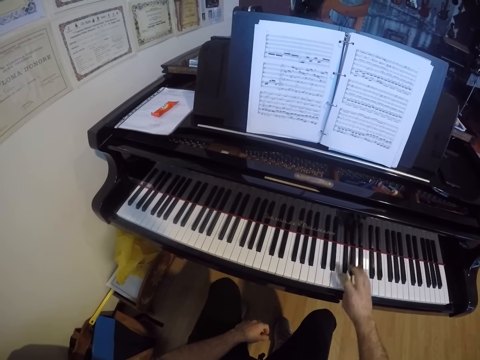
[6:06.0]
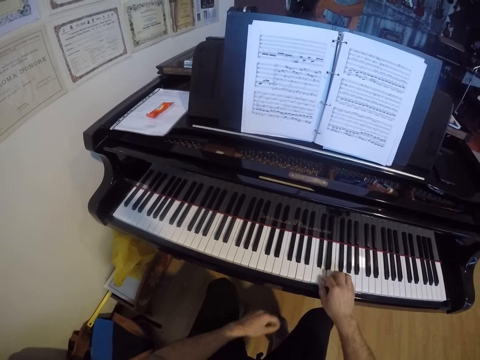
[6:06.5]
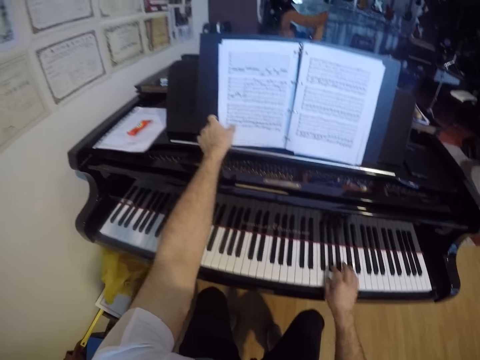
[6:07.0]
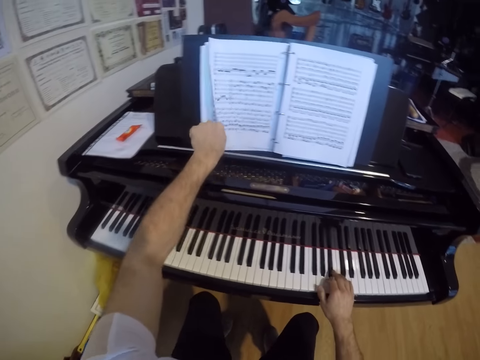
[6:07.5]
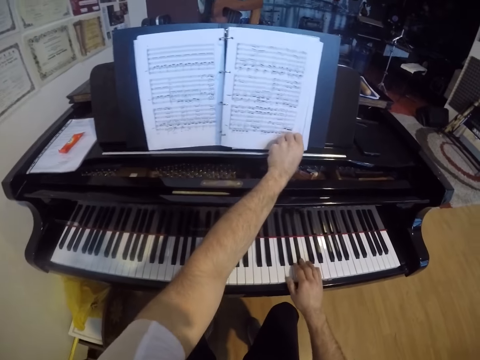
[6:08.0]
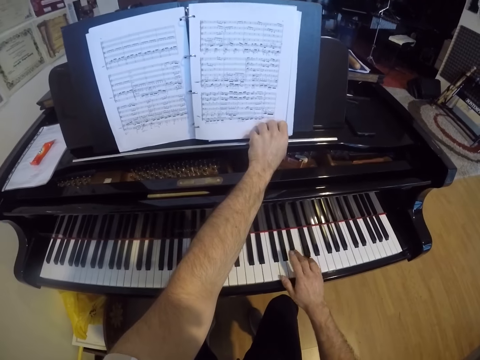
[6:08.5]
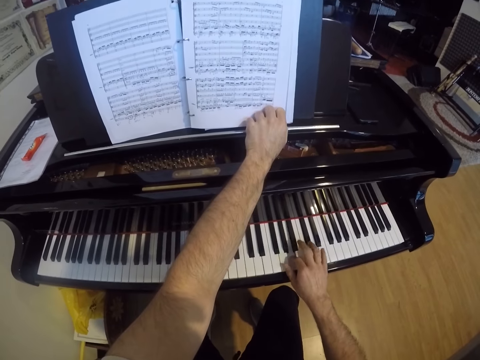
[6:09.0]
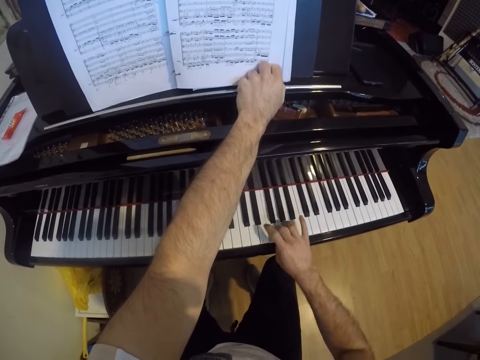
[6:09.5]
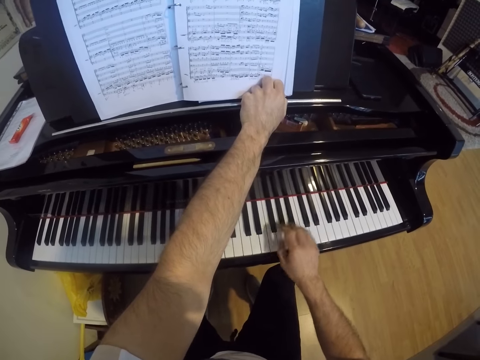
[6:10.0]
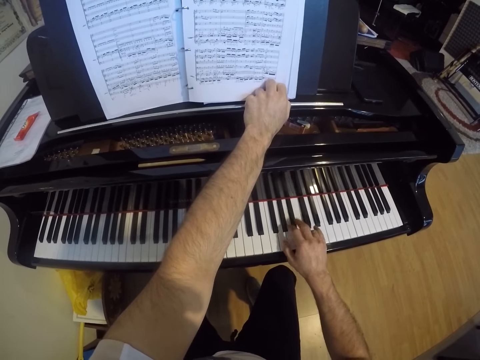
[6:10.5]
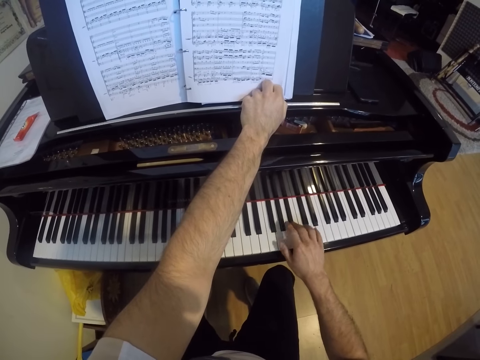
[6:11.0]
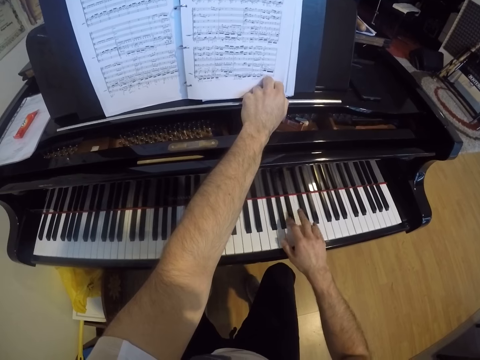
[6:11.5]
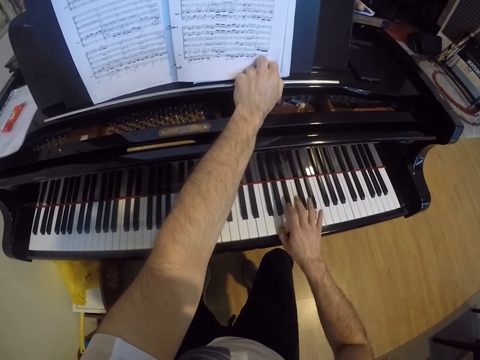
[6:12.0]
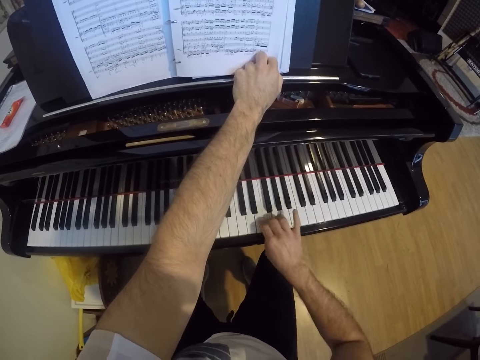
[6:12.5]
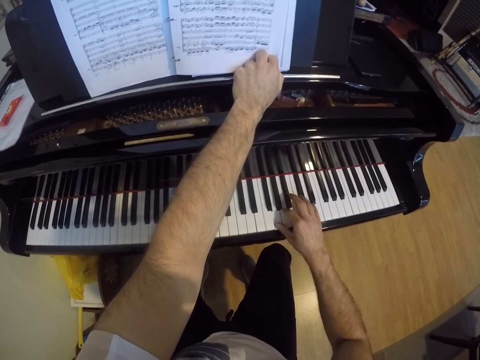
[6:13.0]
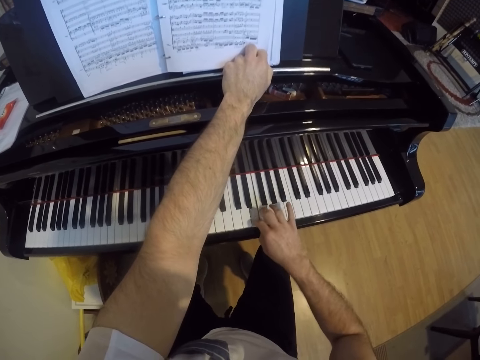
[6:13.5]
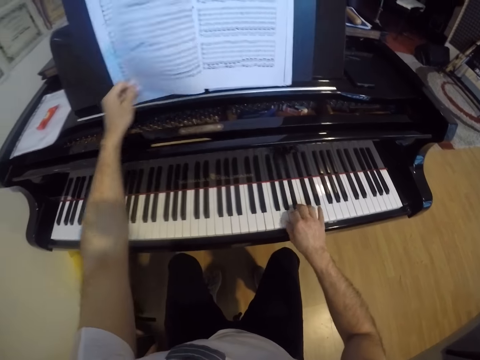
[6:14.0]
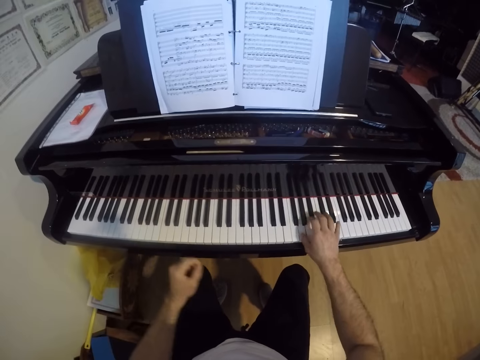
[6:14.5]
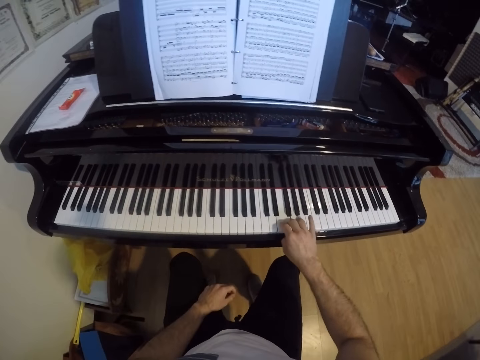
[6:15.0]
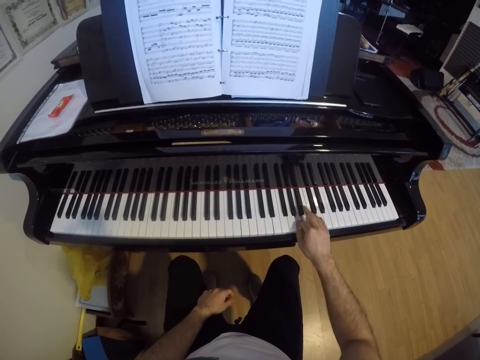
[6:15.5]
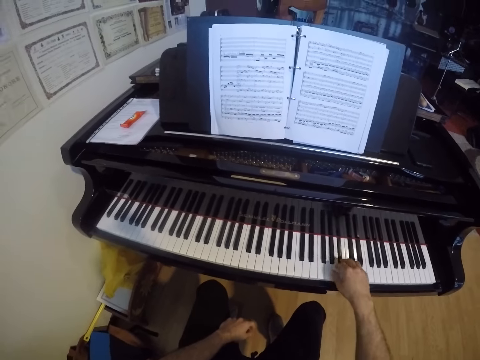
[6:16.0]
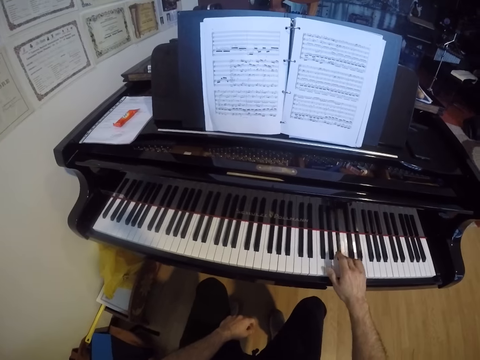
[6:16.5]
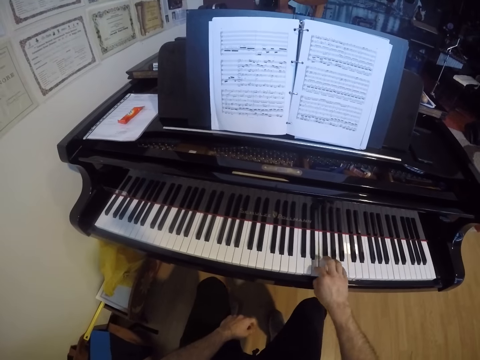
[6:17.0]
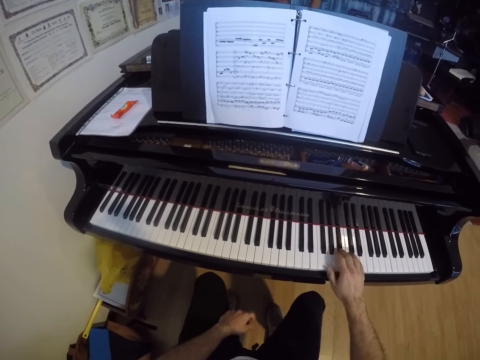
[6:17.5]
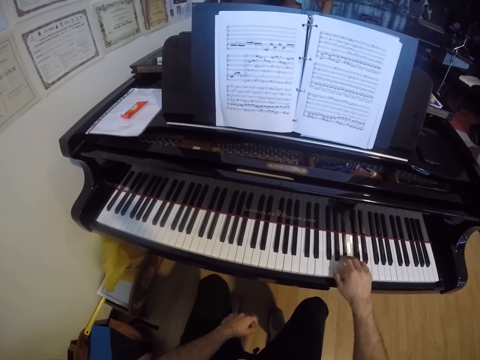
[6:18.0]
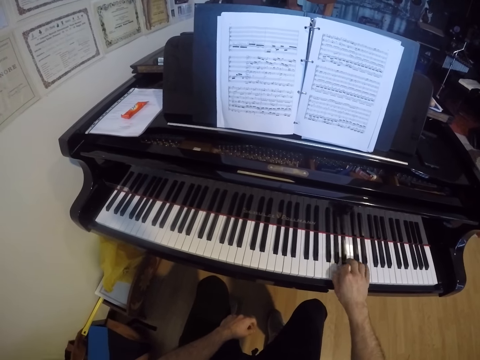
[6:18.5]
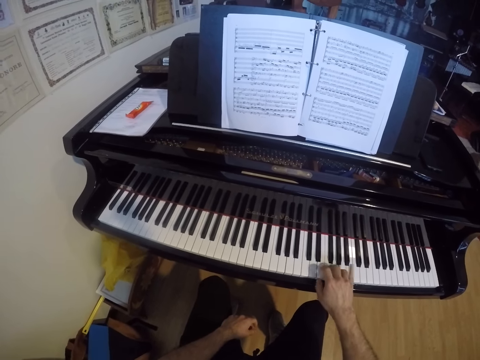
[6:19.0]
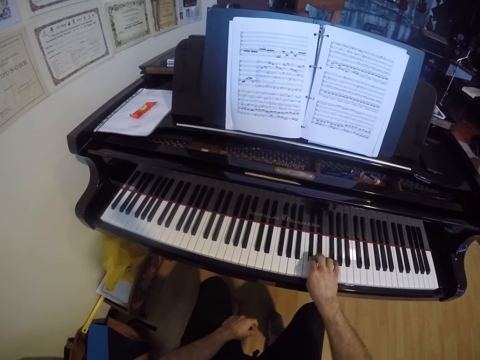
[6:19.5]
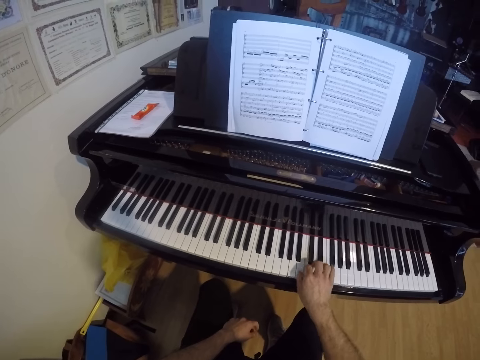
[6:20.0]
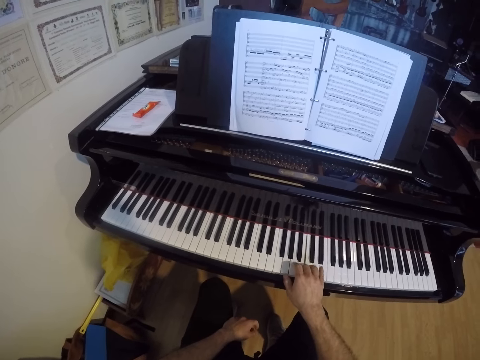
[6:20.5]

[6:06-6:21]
The camera wearer turns the previous page of the book on the grand piano with his left hand. He turns the next page of the book on the grand piano with his left hand.

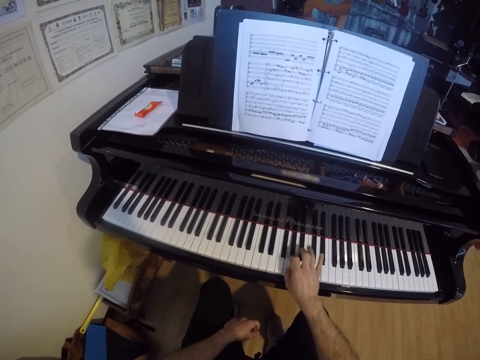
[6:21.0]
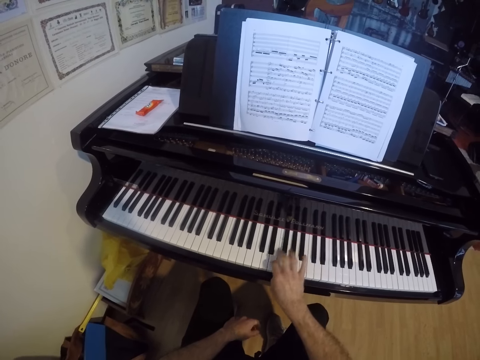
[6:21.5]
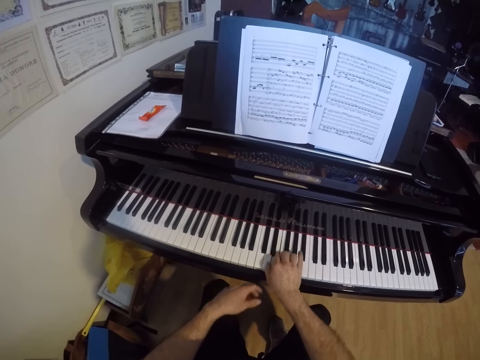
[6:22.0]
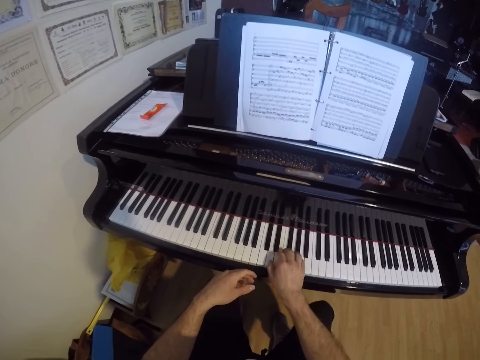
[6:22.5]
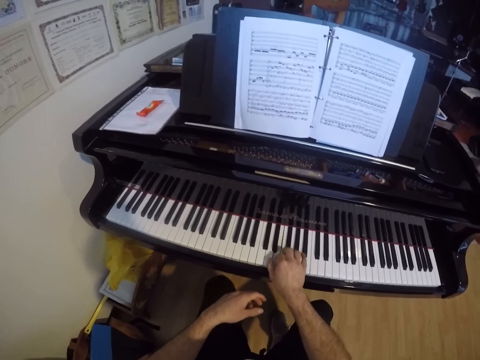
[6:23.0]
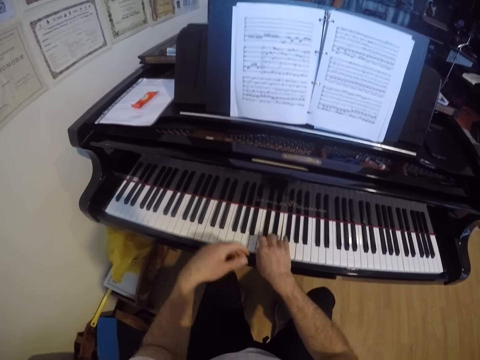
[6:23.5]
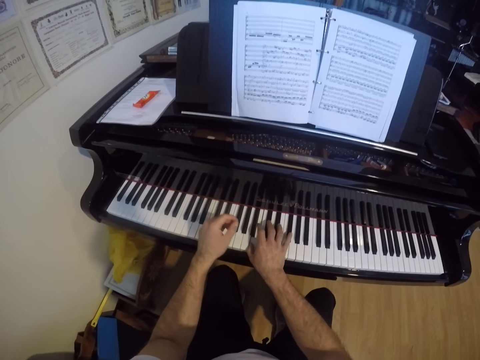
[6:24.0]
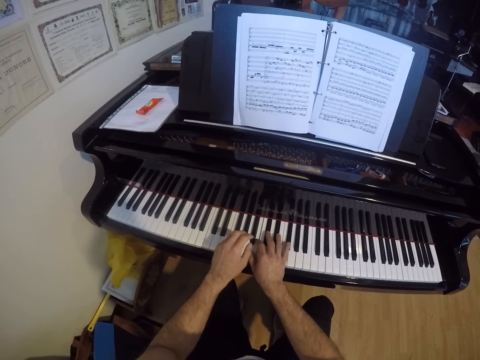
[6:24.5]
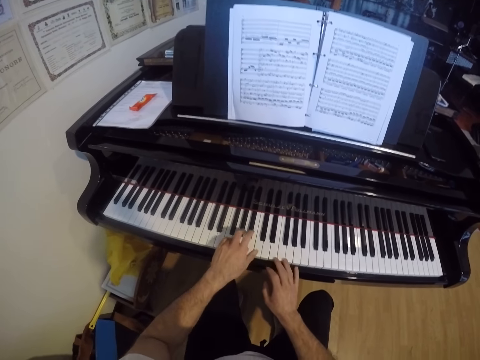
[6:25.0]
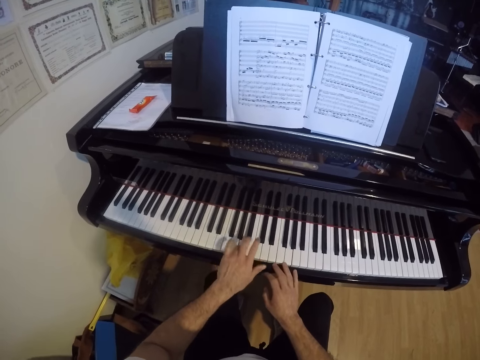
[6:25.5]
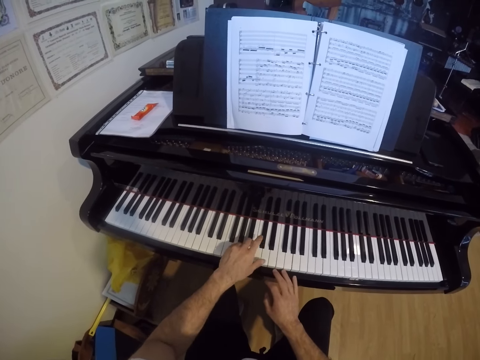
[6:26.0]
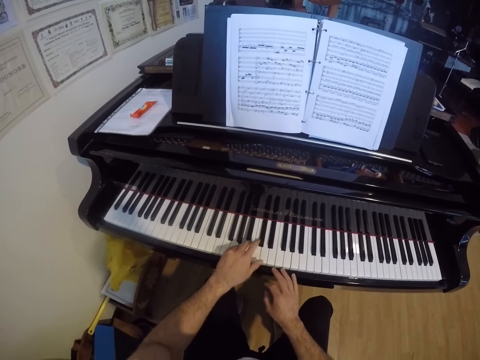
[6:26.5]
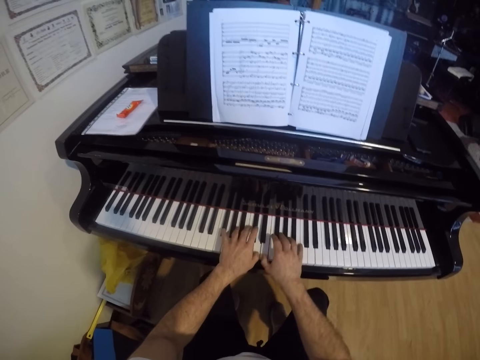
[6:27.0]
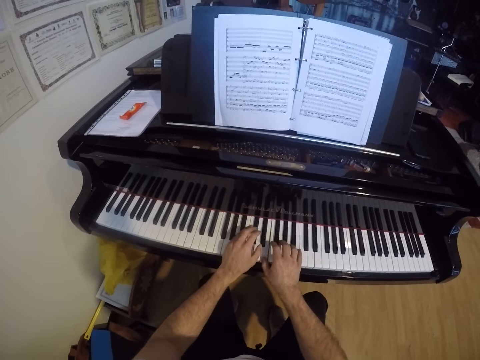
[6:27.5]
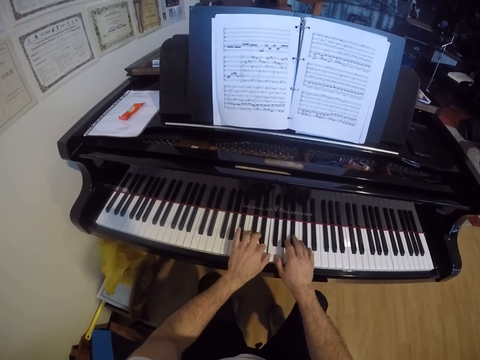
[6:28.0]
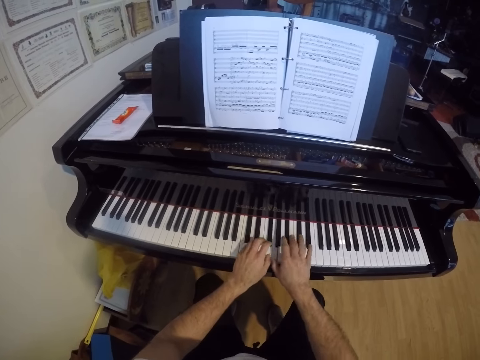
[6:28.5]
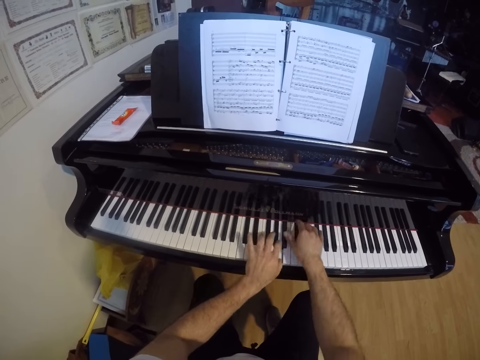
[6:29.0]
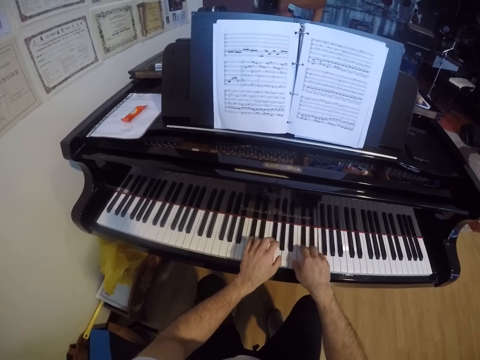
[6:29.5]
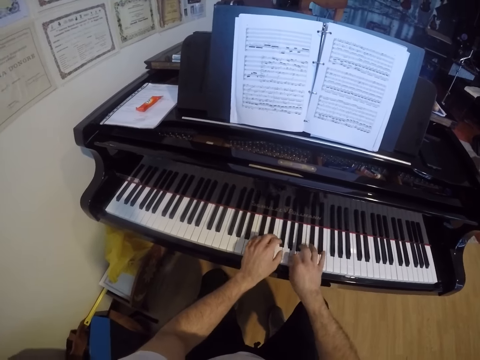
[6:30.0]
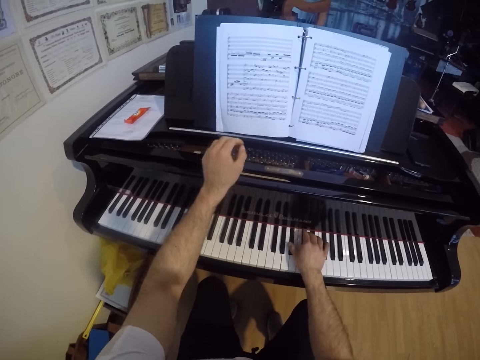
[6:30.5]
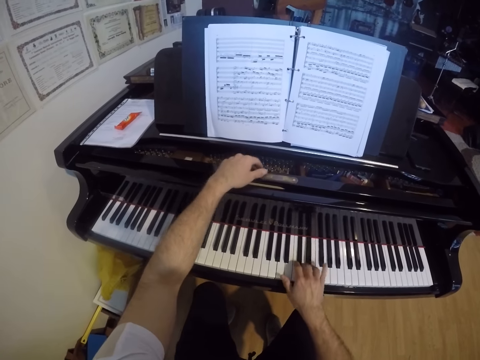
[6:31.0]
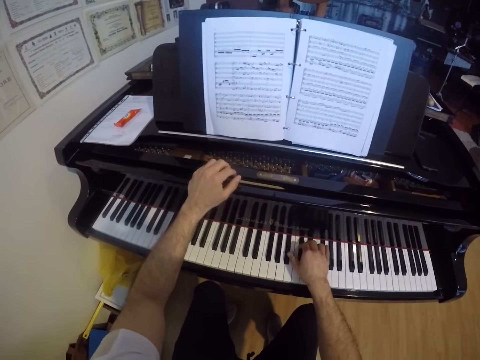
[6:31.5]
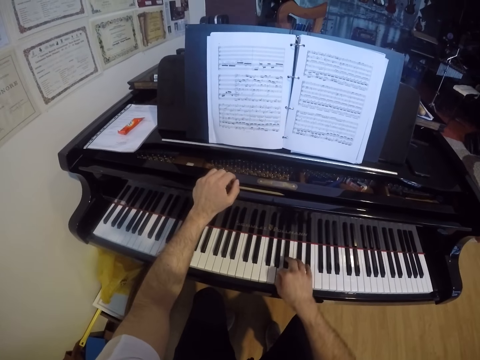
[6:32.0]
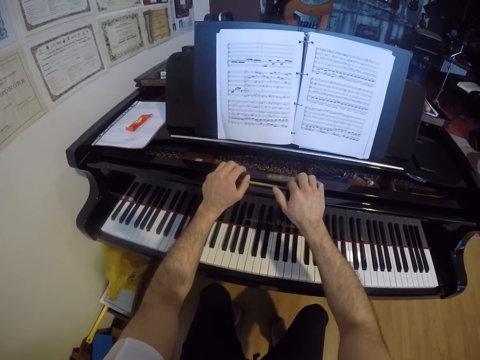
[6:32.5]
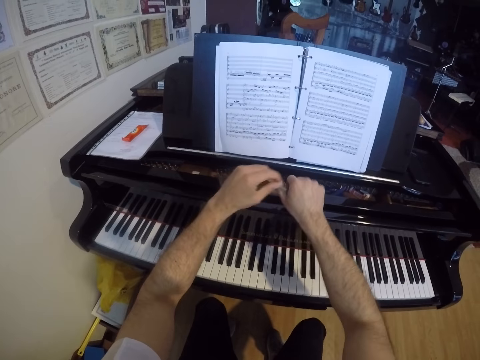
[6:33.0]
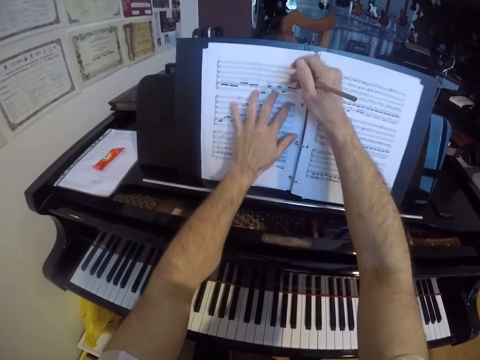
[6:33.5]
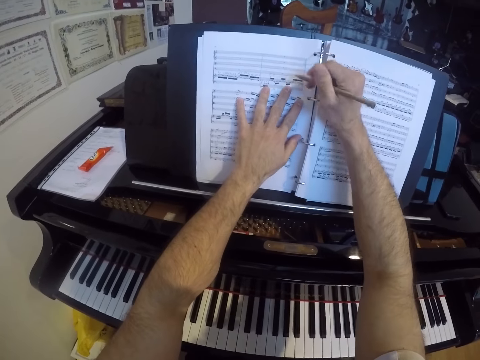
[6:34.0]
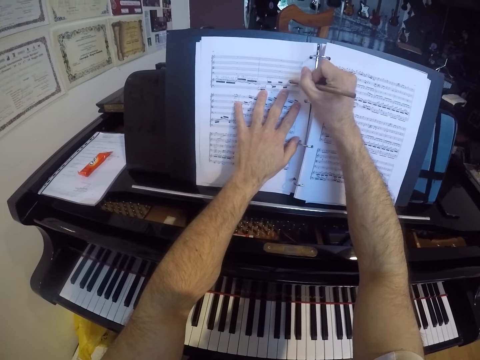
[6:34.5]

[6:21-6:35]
The camera wearer plays the grand piano with his left hand. He plays the grand piano with both hands. He sets the piano. He takes a pencil from the grand piano with both hands. He holds the pencil with his right hand. He writes on the book with the pencil in his right hand and places his left hand on the book.
